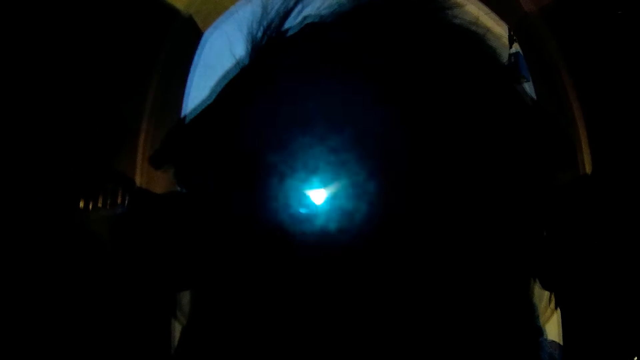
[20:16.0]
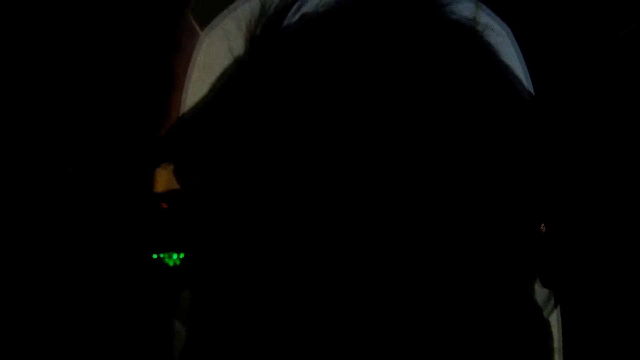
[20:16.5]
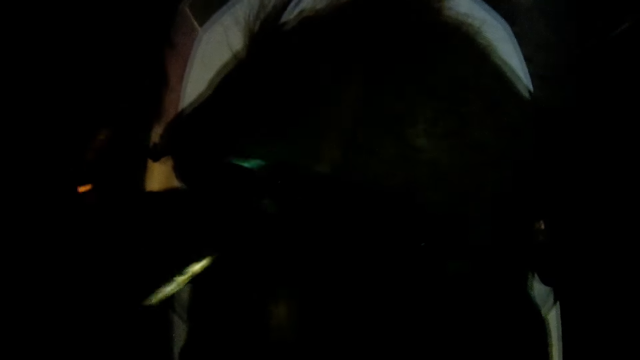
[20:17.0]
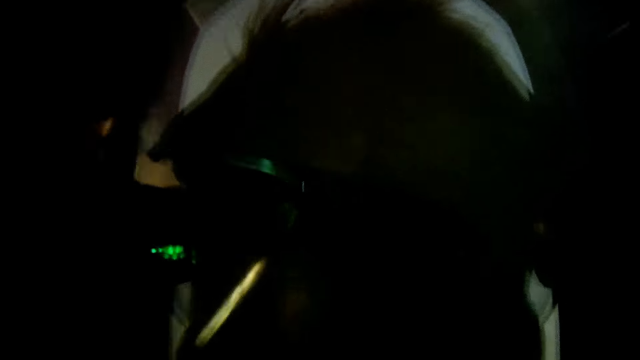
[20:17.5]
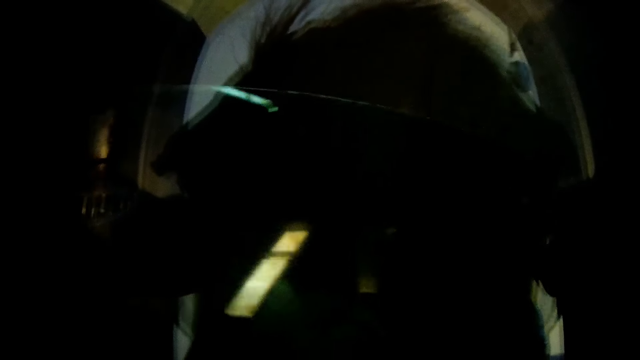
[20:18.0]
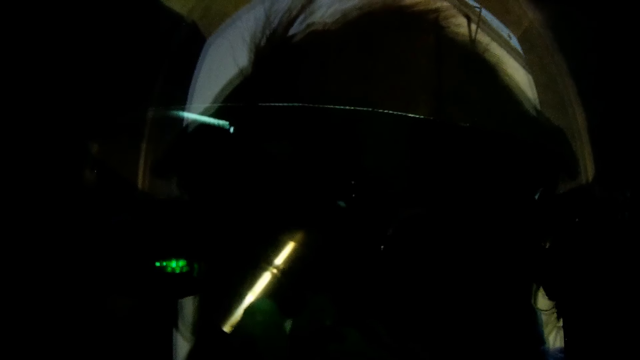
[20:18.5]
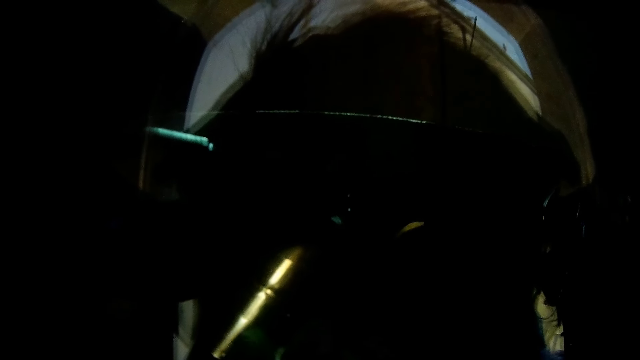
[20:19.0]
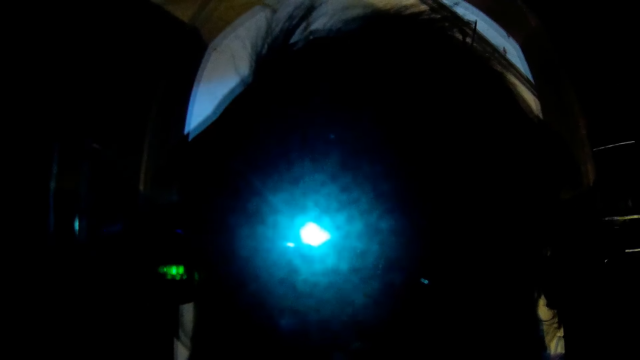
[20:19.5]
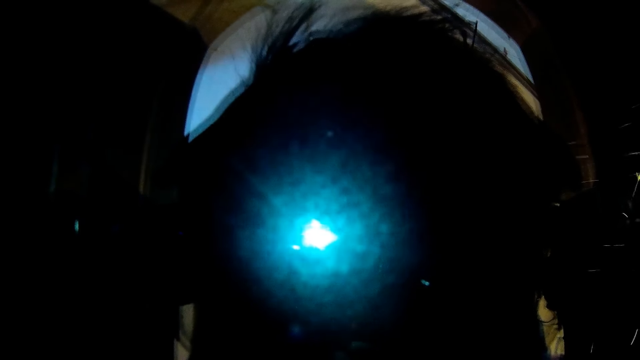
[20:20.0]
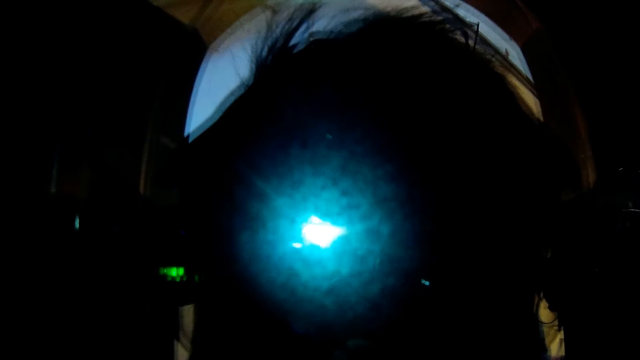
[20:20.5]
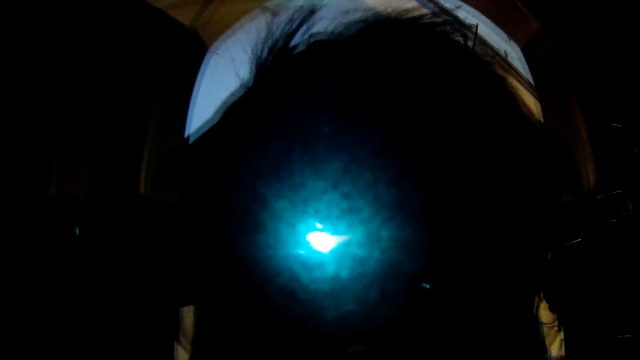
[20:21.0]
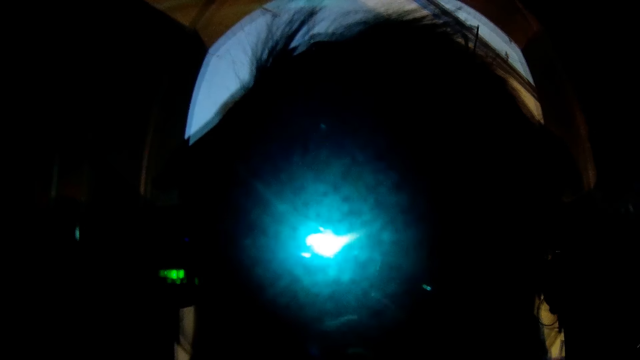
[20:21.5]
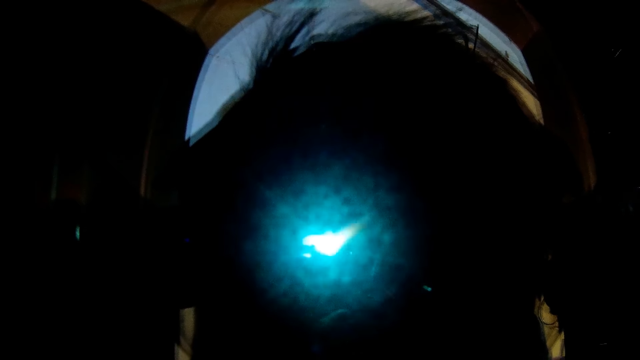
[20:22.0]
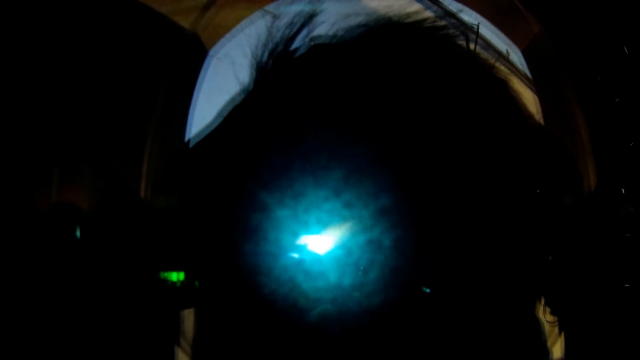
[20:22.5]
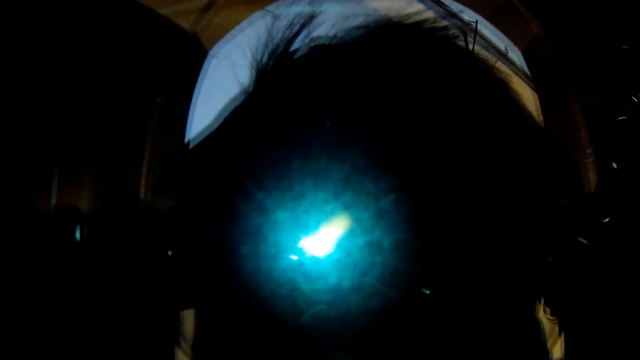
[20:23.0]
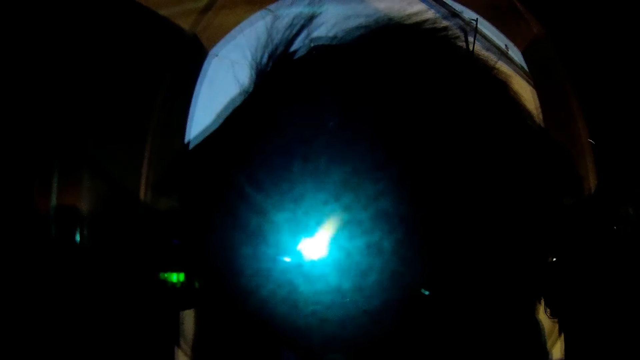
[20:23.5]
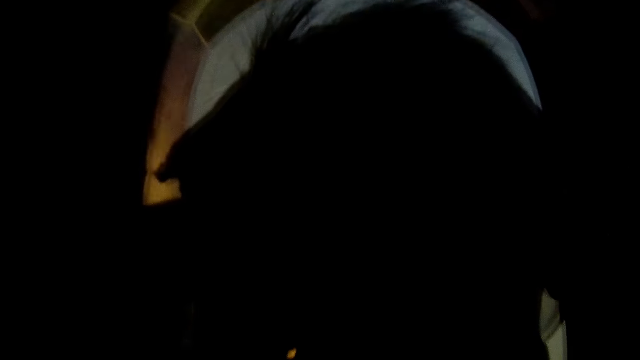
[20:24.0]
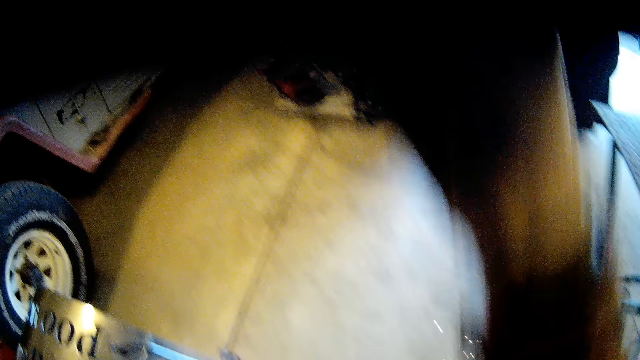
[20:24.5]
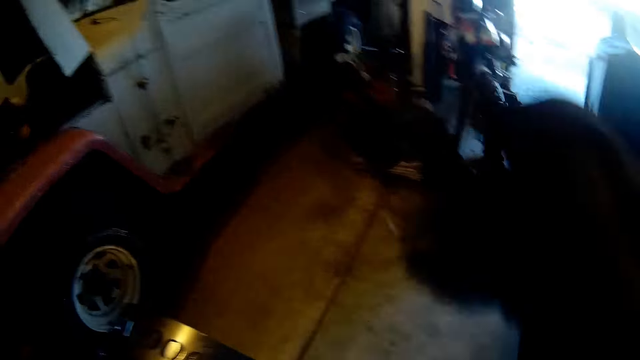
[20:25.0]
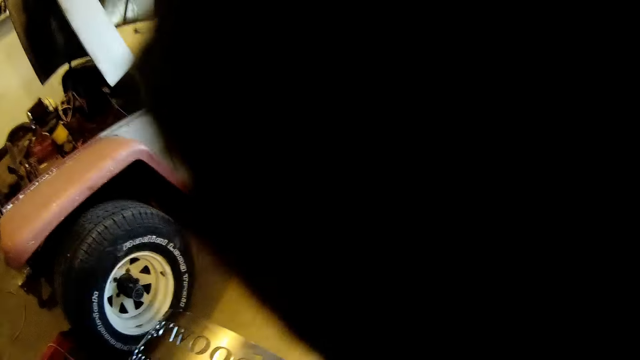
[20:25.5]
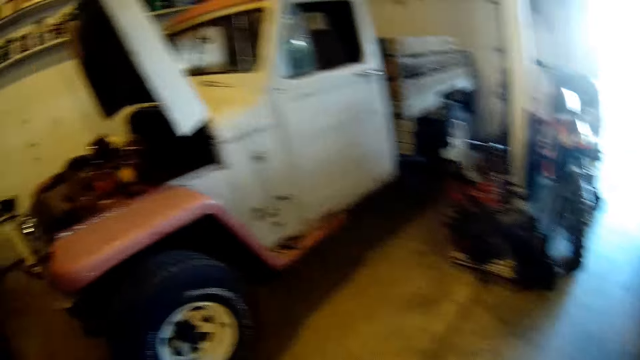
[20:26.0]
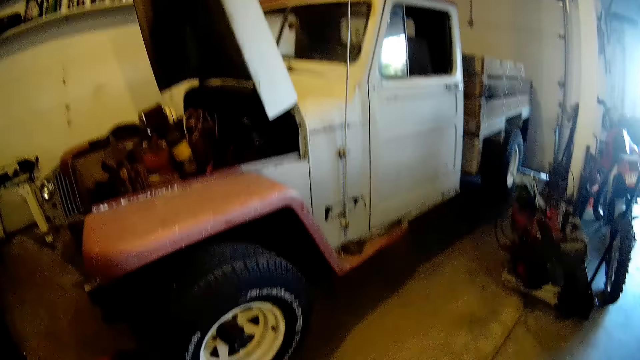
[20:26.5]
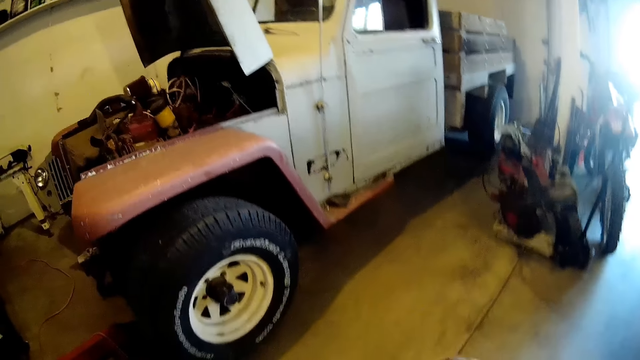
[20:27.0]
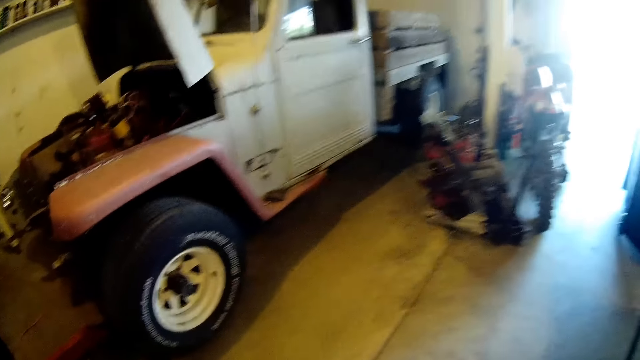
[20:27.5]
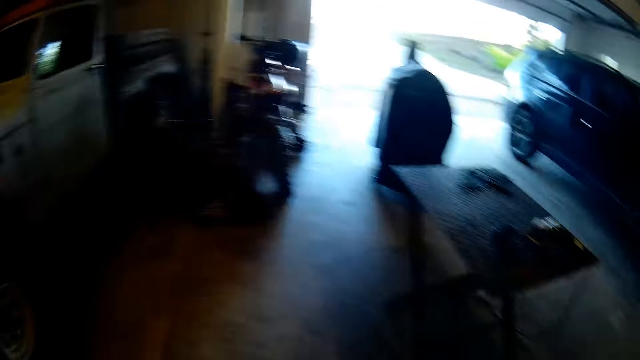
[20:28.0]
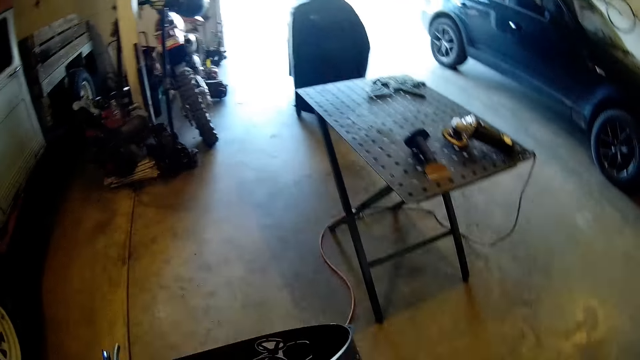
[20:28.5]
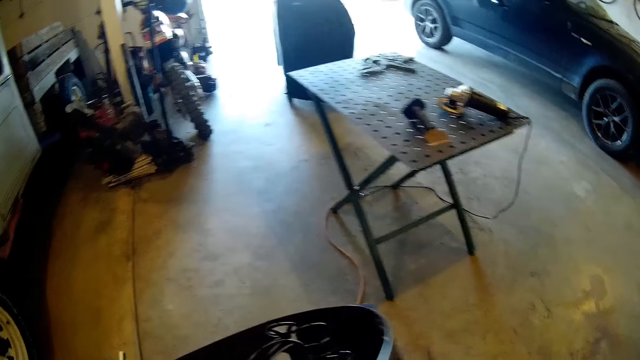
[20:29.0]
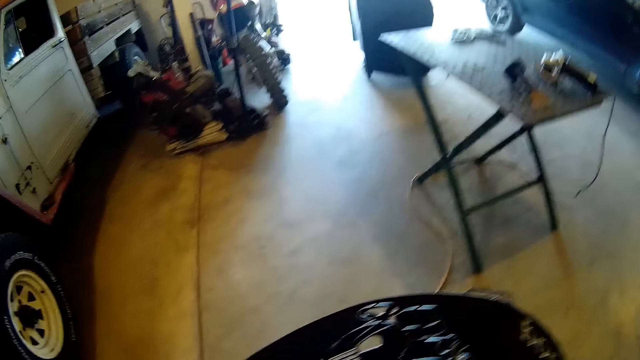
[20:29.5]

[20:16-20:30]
The camera wearer welds the drum with a welding torch. He lifts his face shield with his right hand. He turns the metal piece over with his right hand. He lifts the drum.

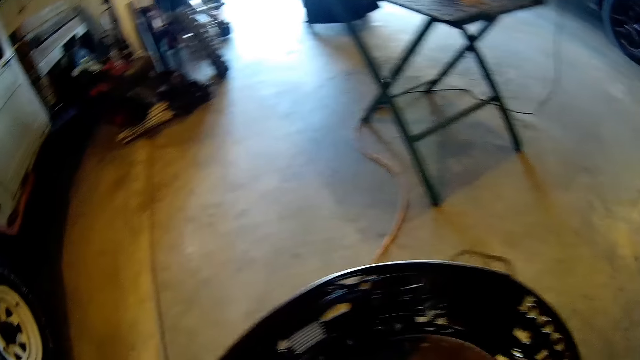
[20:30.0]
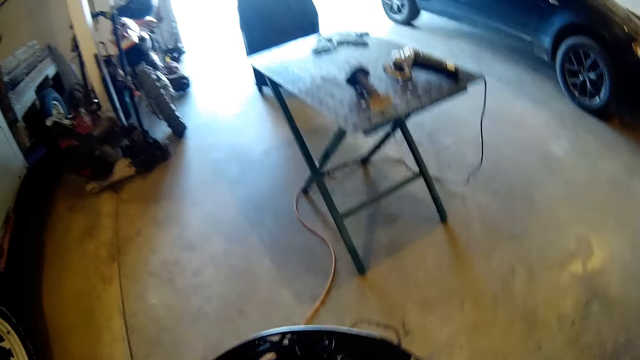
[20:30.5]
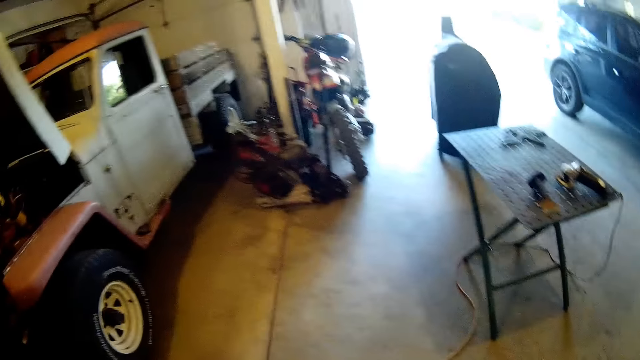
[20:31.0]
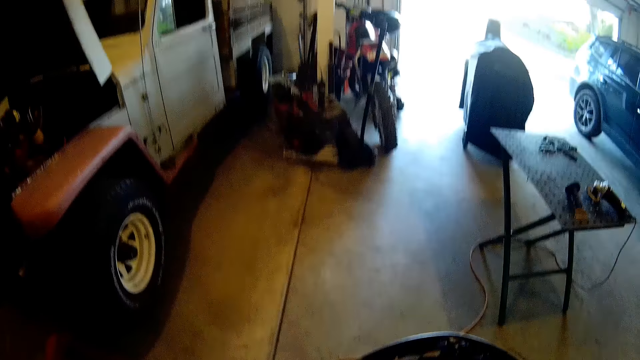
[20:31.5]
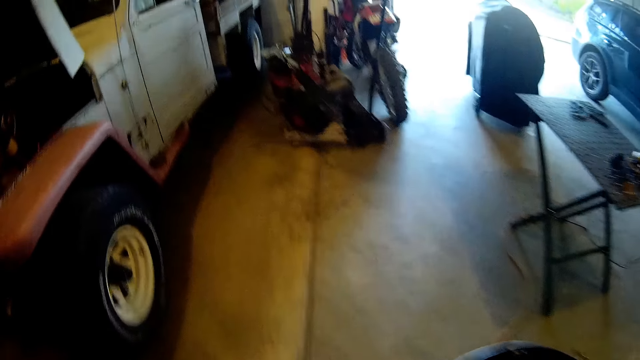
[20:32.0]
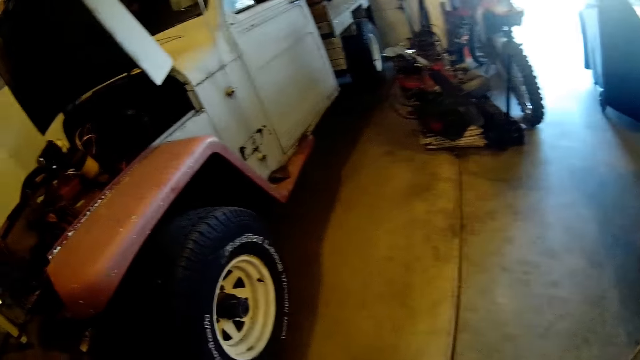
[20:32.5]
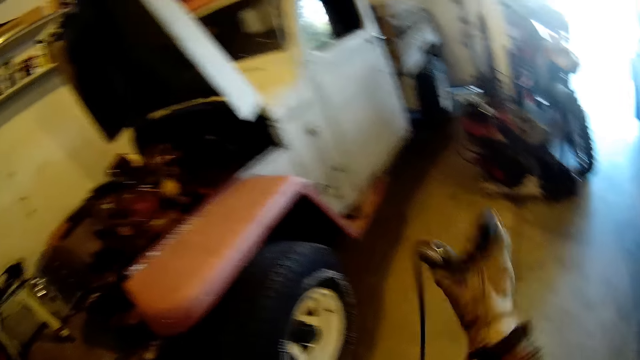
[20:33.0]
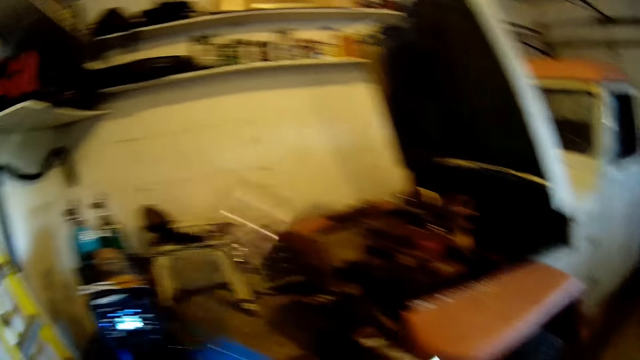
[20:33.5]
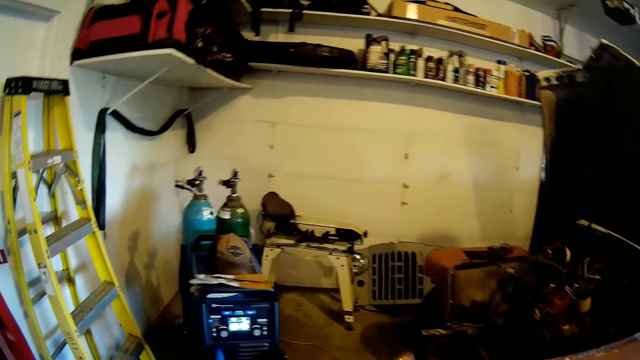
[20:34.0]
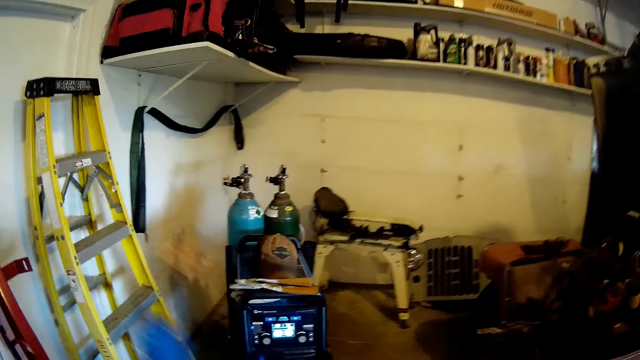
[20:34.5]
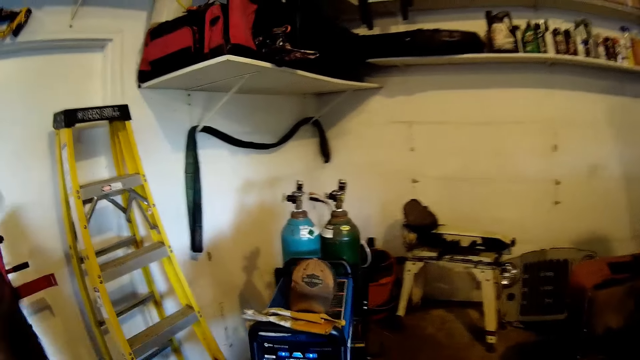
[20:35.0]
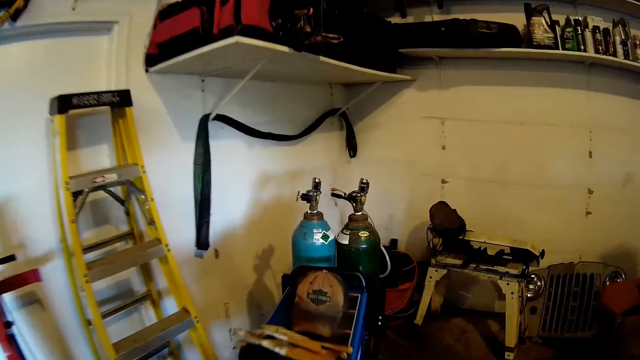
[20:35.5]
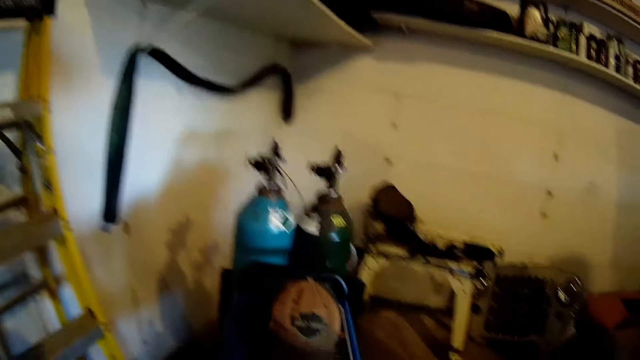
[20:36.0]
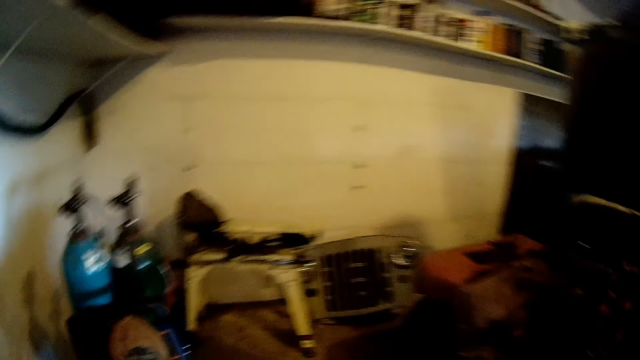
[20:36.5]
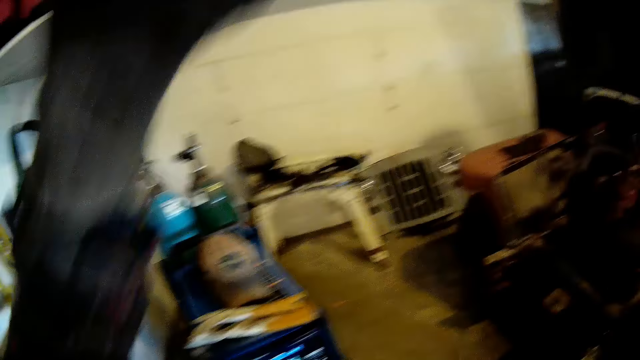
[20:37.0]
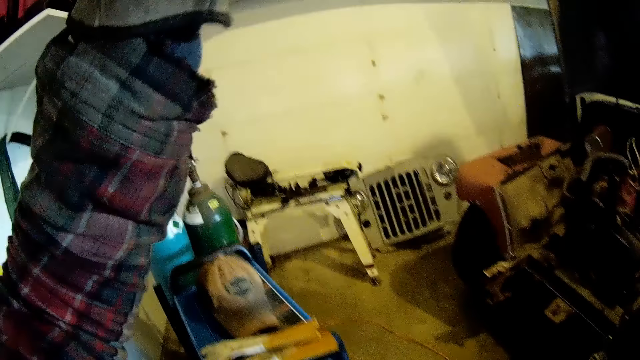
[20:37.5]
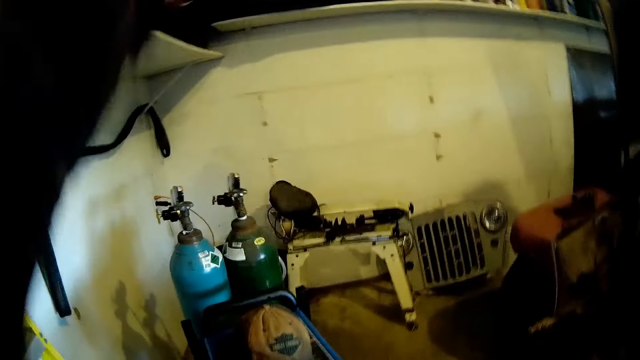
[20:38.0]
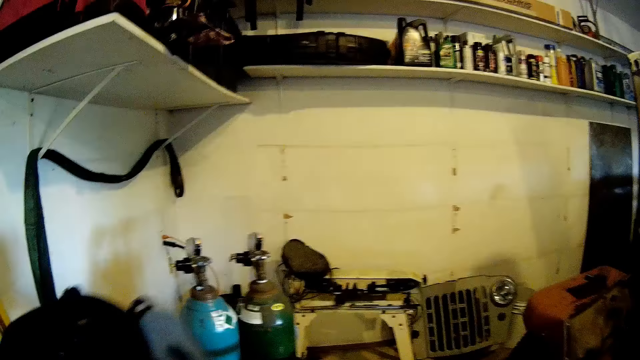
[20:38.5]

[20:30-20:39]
The camera wearer puts down the drum. He drops the soldering iron on the ground with his left hand. He takes off his helmet with his left hand.
